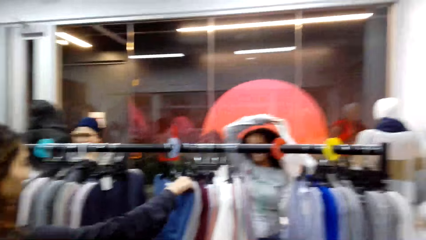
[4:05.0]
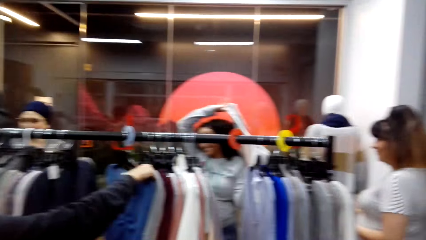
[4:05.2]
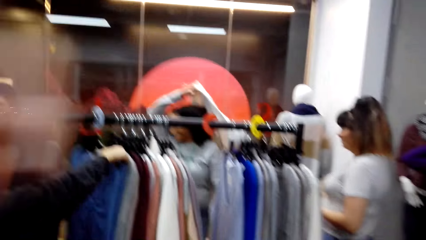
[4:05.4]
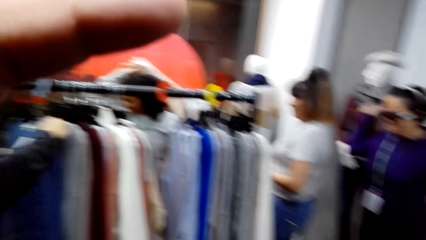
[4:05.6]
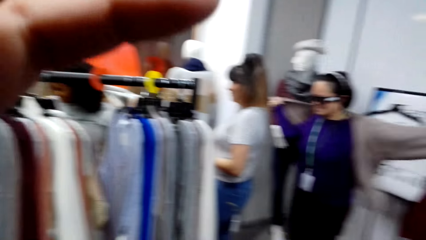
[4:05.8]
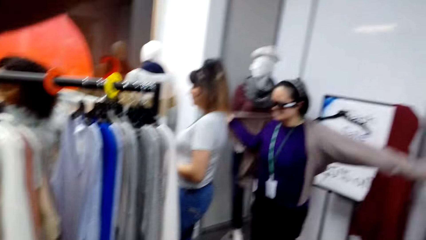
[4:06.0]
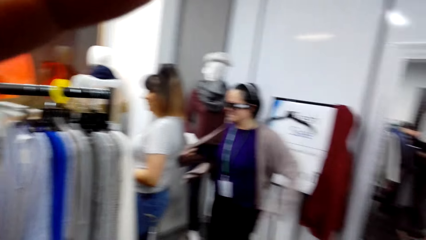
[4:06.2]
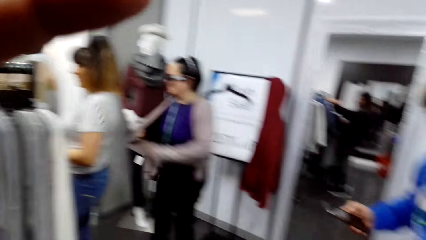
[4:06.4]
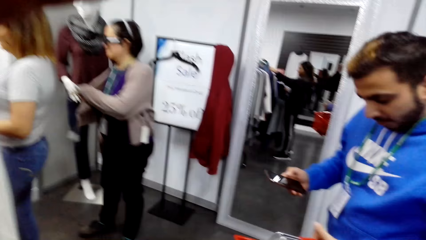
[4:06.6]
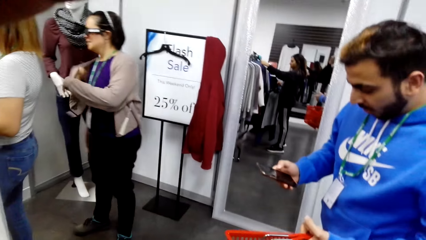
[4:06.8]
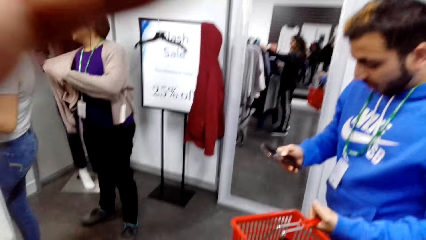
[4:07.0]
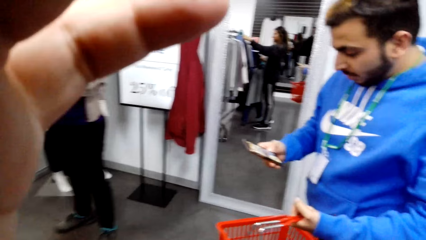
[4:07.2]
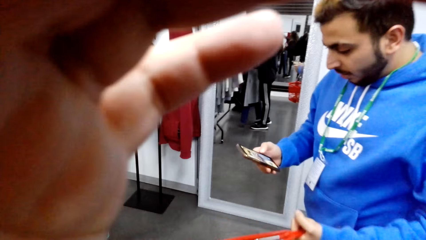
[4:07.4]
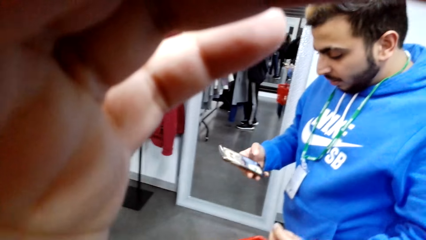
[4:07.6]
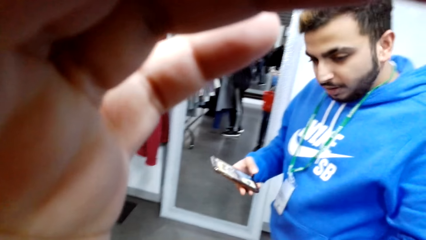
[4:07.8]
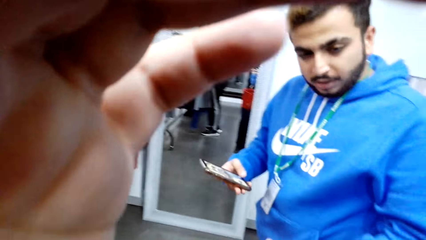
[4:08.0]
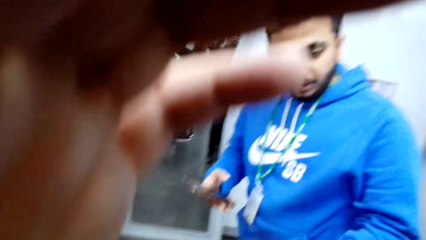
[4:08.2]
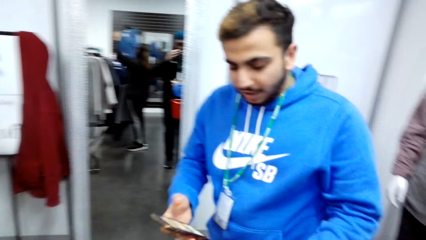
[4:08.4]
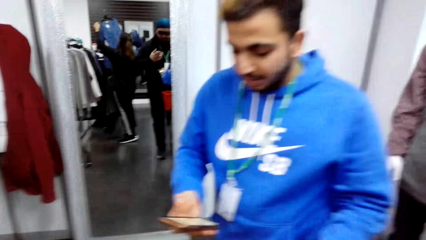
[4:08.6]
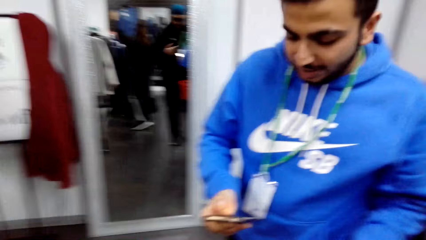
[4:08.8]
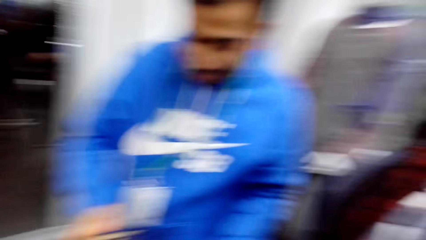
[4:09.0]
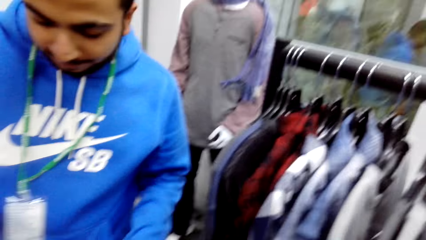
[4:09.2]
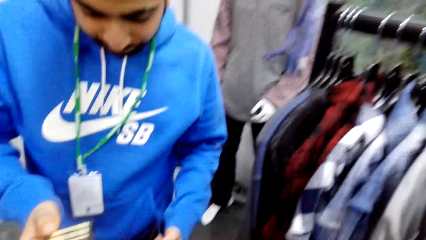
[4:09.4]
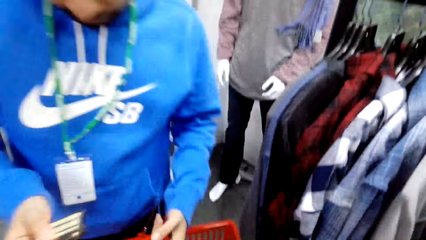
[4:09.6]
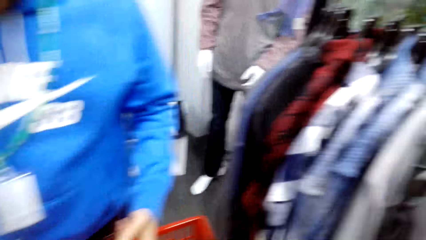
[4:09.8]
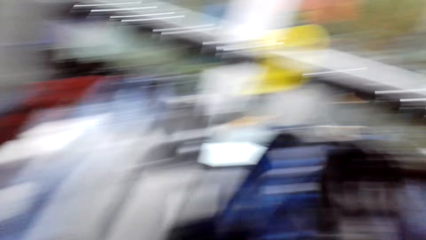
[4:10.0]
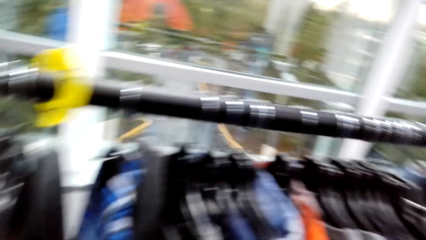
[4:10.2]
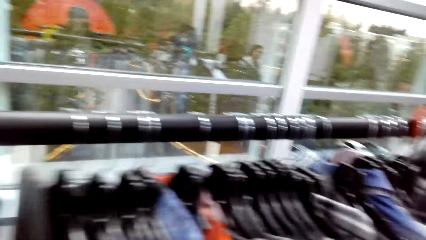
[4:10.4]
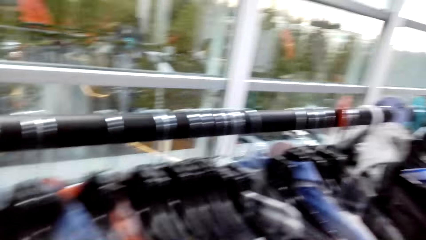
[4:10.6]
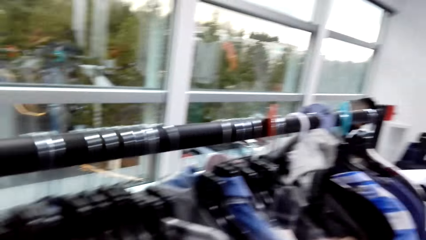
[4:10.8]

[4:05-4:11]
A lady wears a sweater. The camera wearer holds the camera. They touch something. They turn around.

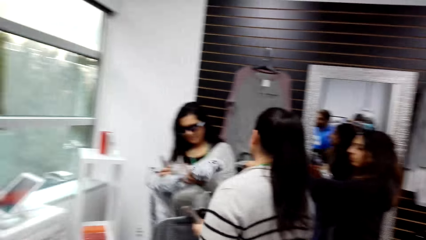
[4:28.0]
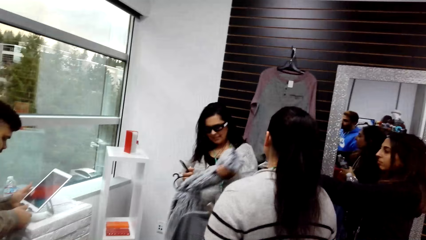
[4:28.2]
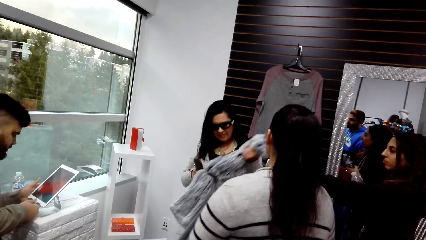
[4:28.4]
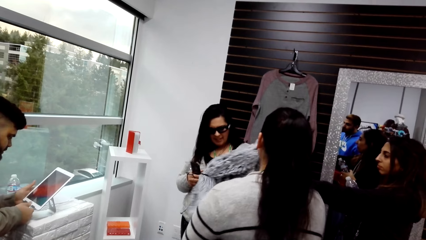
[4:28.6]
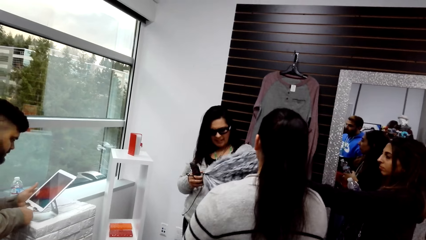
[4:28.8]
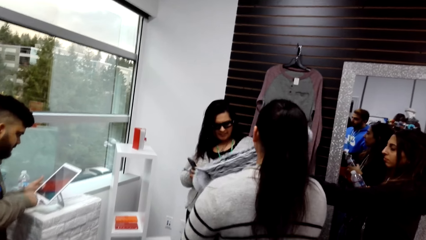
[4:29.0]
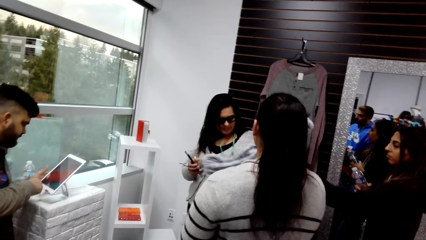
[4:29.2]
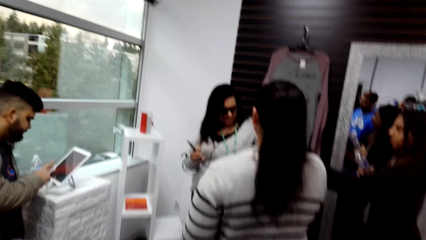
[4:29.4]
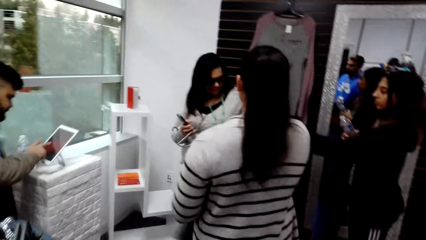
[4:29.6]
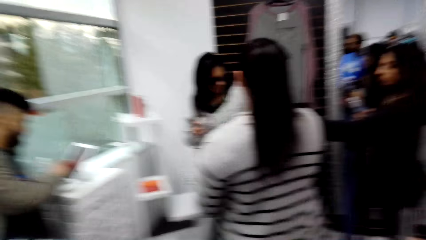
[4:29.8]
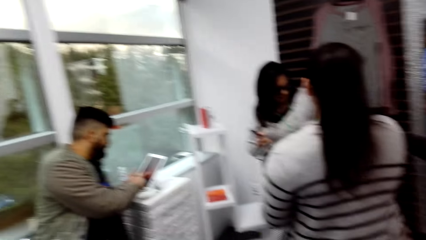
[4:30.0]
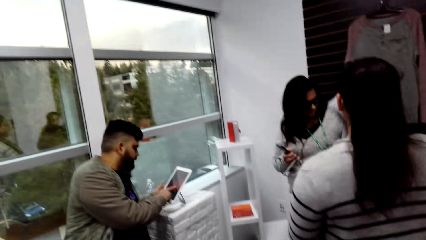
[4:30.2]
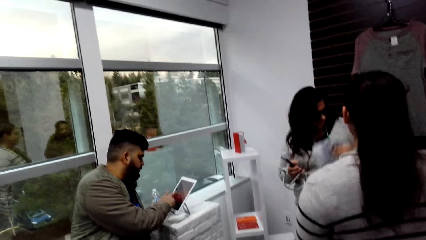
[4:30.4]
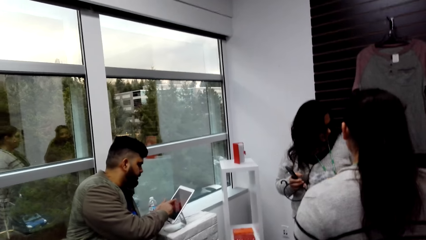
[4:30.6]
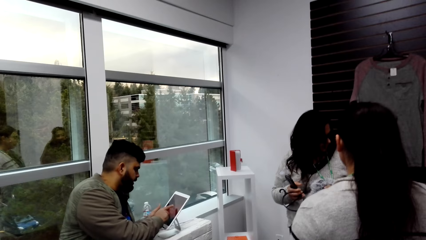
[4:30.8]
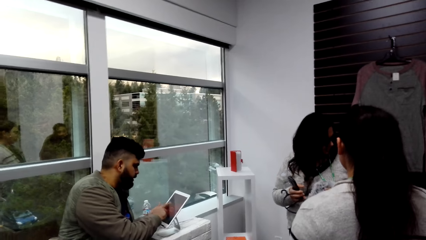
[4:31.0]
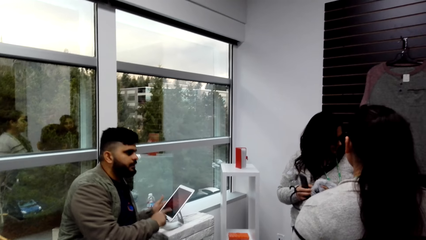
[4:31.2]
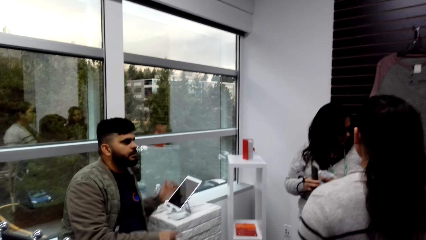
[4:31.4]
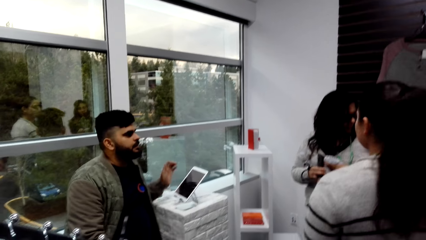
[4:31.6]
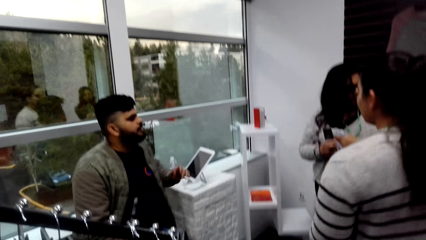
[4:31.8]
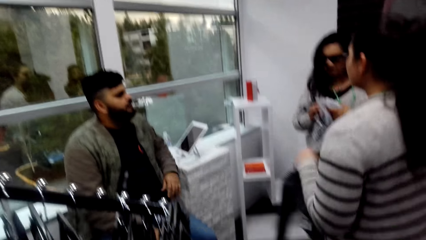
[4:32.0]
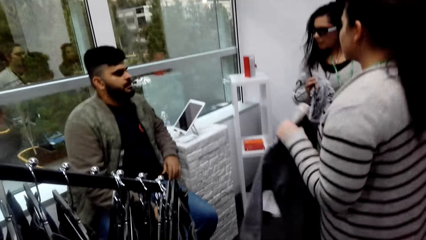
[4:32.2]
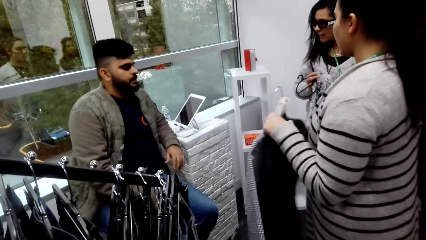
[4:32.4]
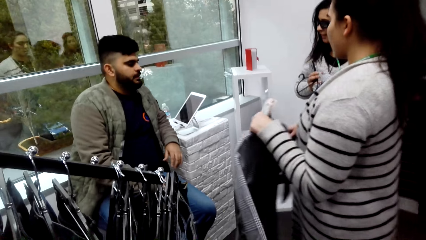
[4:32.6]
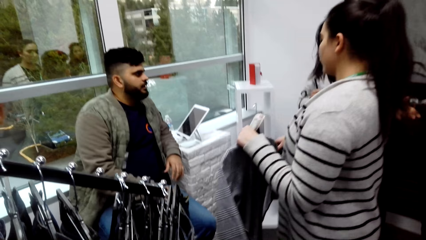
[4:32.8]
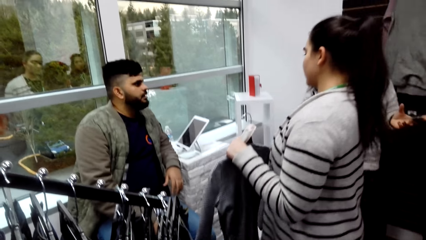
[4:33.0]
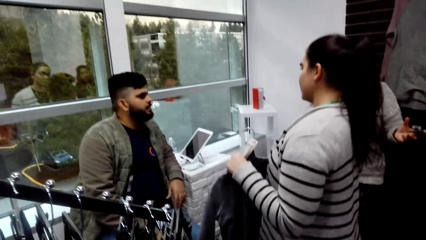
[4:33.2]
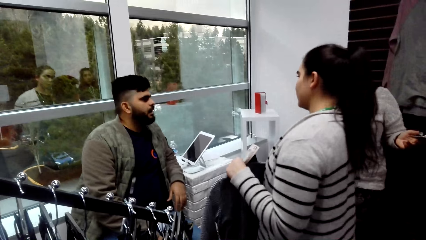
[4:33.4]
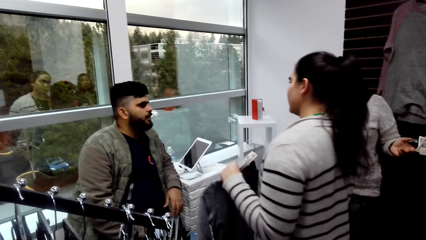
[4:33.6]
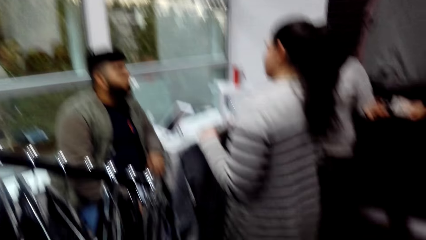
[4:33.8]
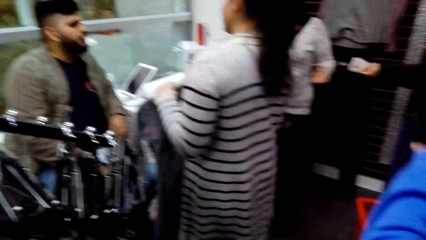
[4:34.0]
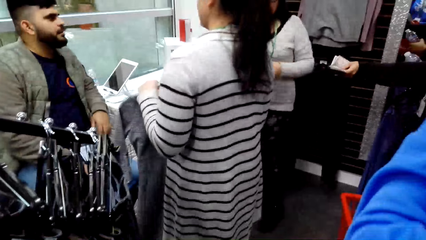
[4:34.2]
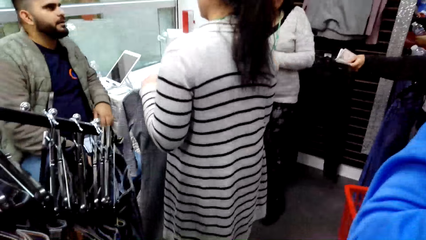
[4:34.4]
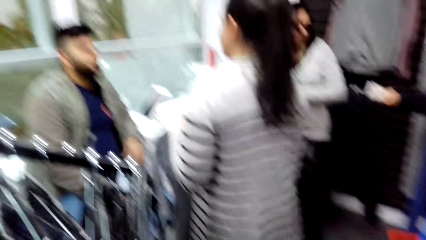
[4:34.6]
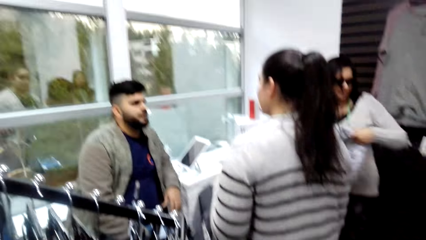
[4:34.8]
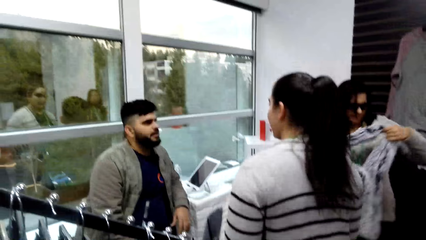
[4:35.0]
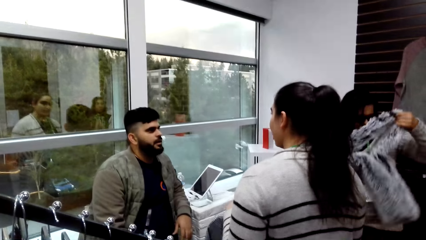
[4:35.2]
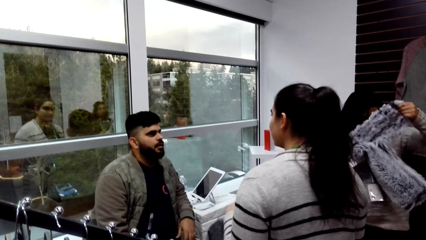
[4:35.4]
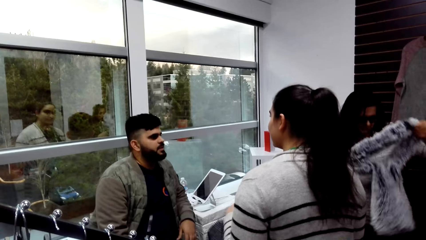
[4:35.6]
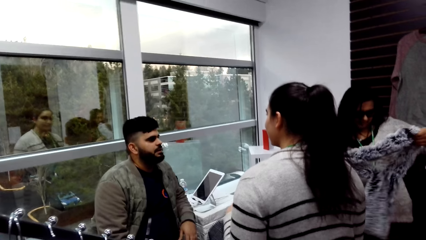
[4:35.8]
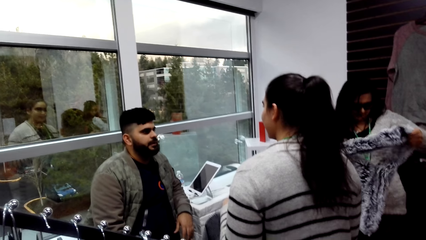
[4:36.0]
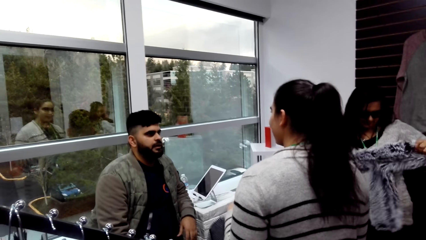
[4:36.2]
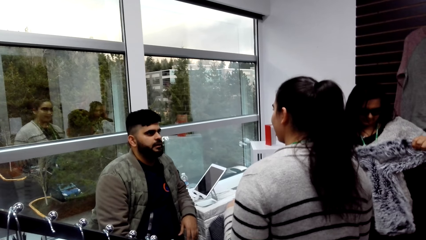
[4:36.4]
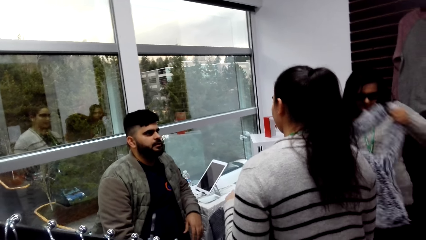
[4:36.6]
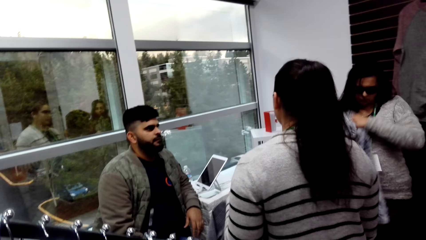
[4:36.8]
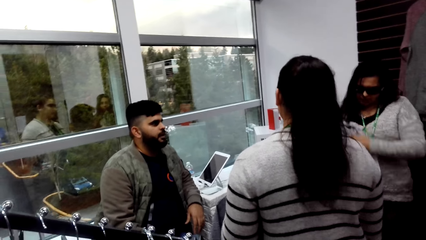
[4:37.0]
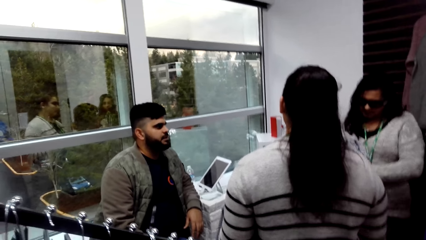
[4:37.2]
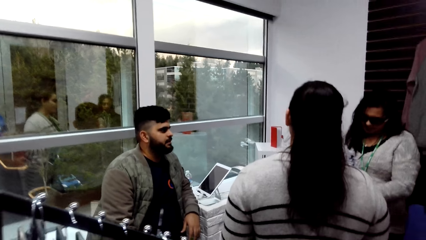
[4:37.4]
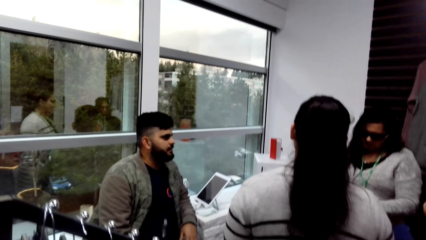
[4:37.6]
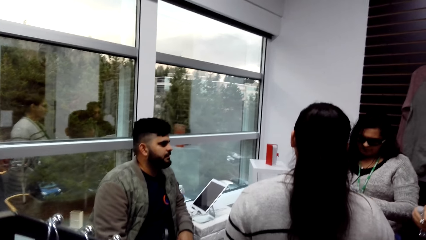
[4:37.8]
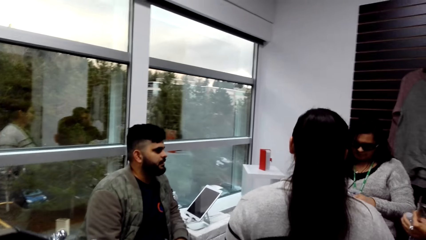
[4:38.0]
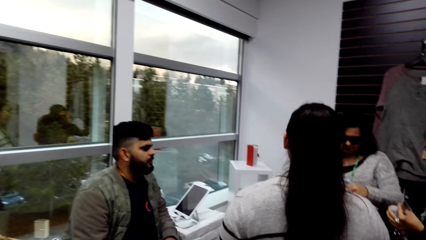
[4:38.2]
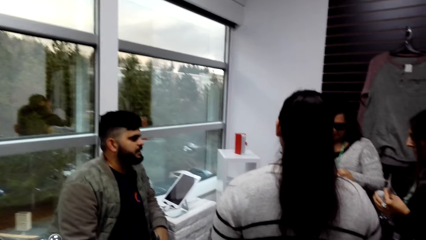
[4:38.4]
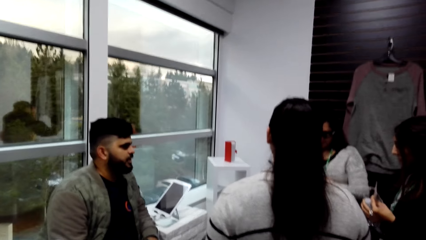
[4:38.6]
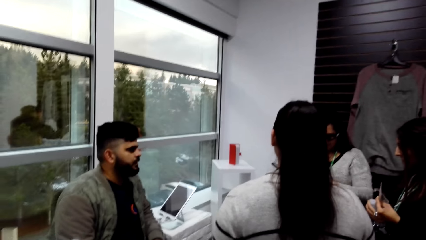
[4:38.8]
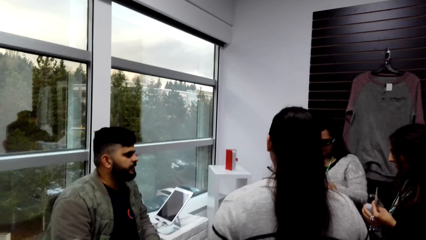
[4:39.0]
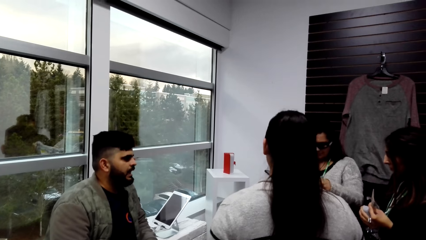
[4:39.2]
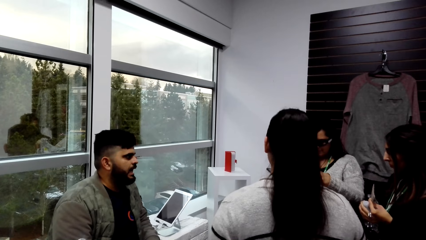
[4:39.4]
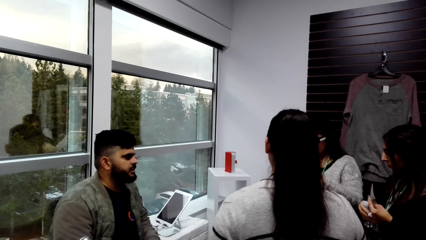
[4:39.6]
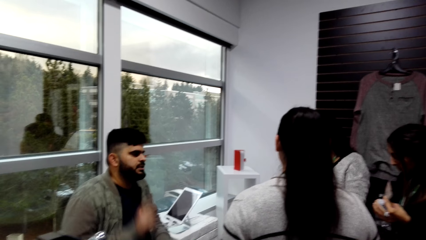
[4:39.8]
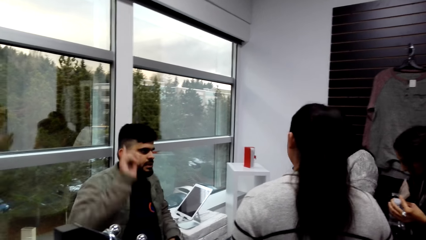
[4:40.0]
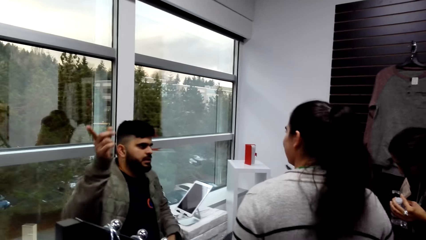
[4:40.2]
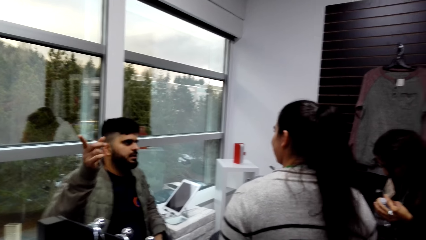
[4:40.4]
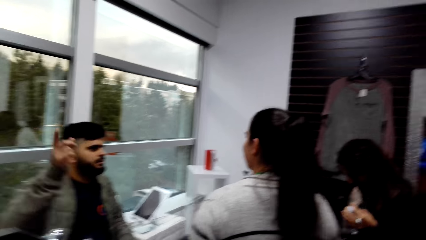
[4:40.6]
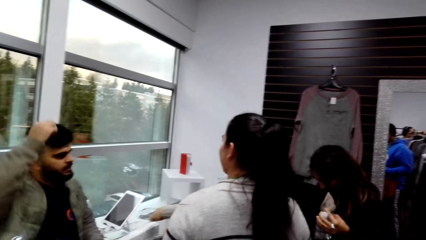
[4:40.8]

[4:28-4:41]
A lady removes the scarf from the hanger. The camera wearer looks around.
